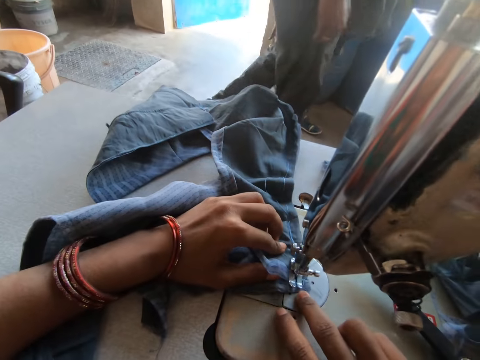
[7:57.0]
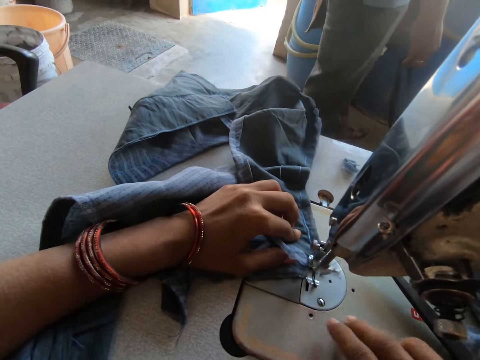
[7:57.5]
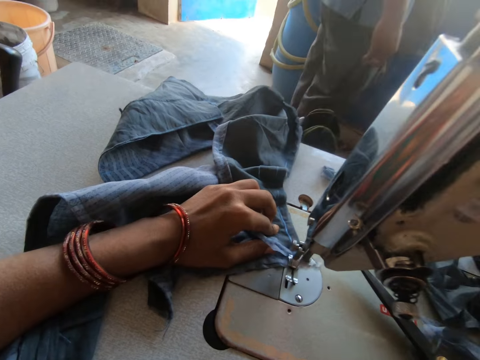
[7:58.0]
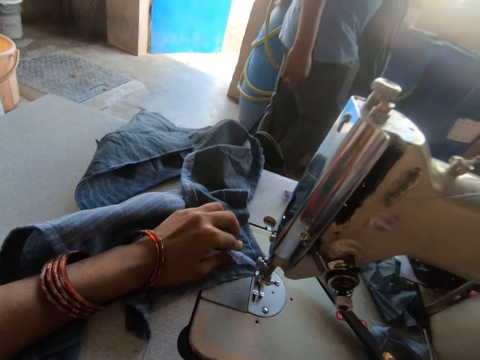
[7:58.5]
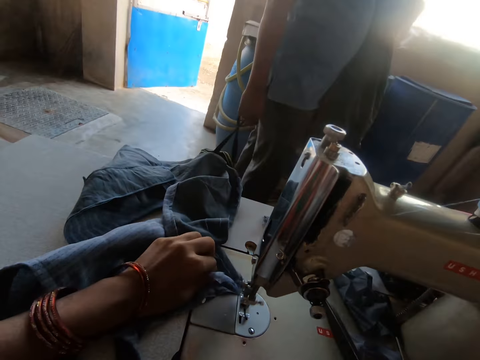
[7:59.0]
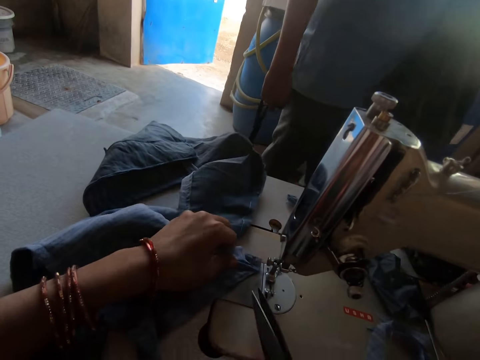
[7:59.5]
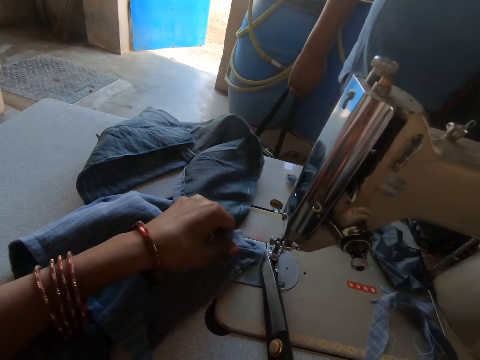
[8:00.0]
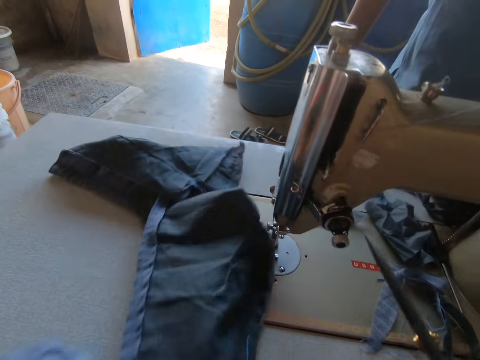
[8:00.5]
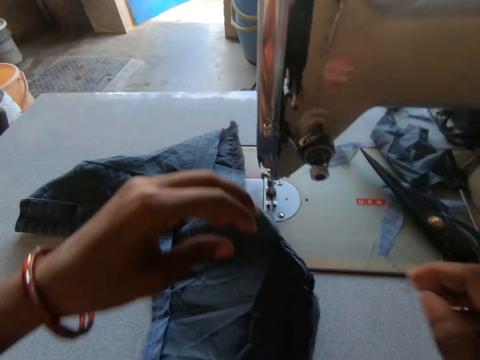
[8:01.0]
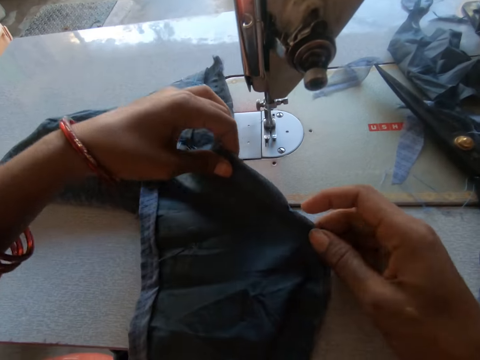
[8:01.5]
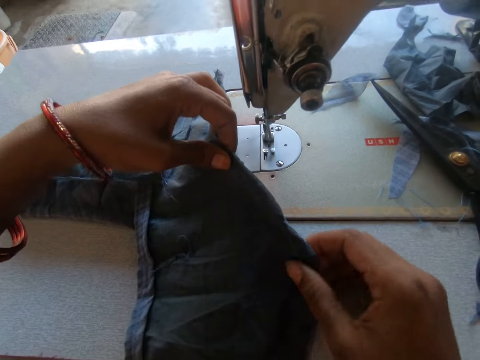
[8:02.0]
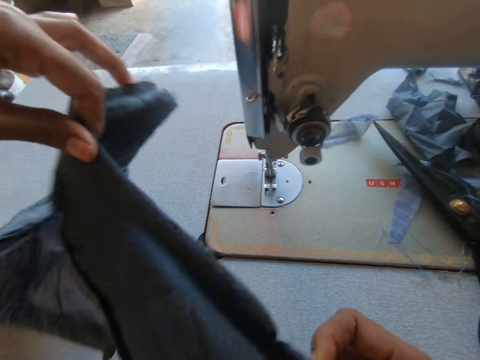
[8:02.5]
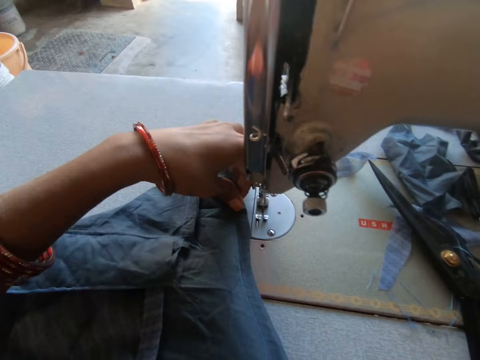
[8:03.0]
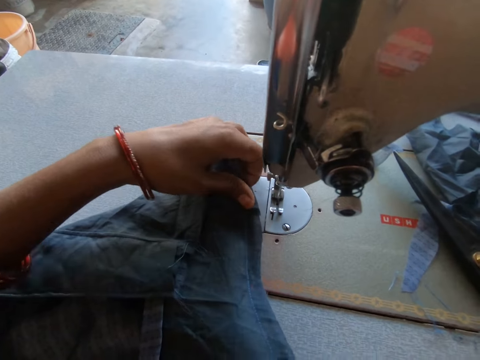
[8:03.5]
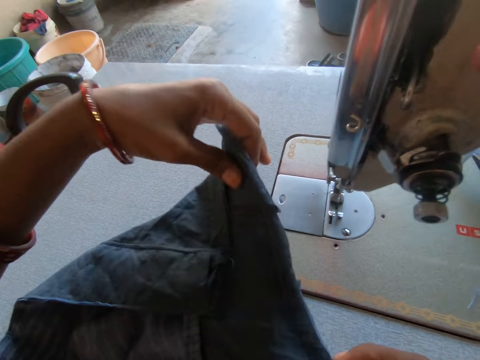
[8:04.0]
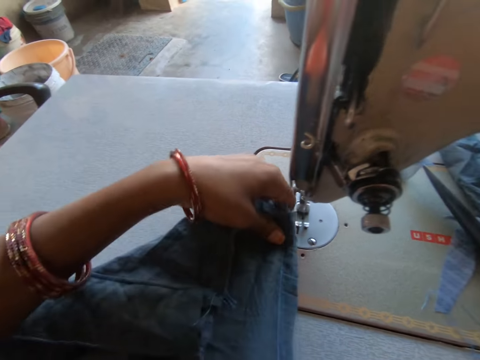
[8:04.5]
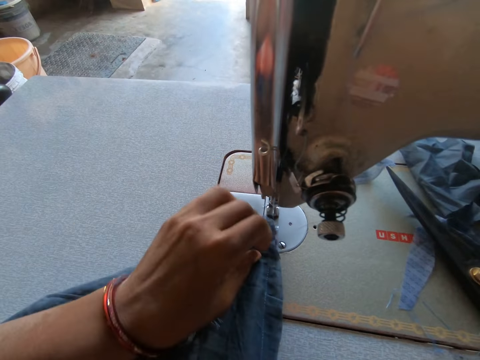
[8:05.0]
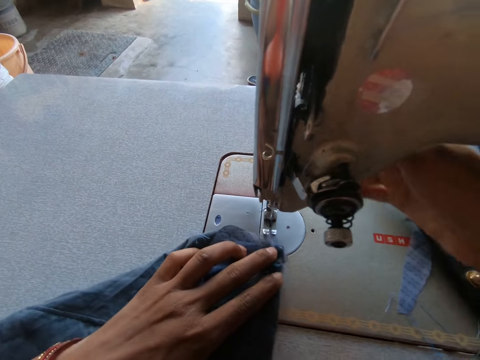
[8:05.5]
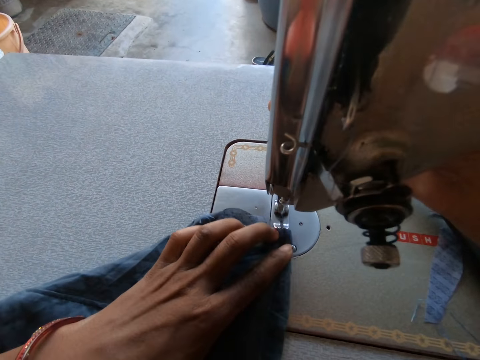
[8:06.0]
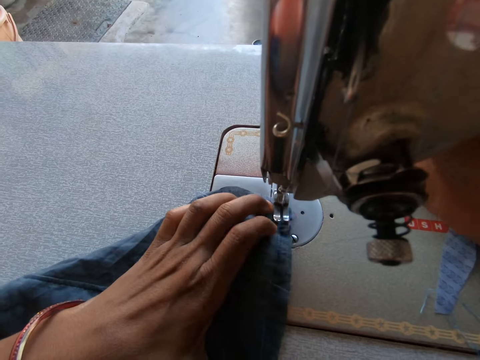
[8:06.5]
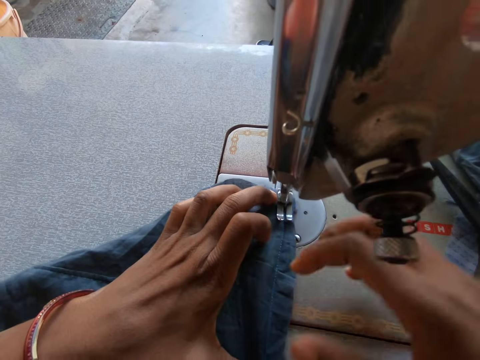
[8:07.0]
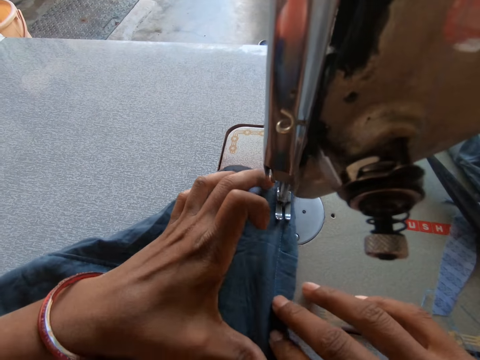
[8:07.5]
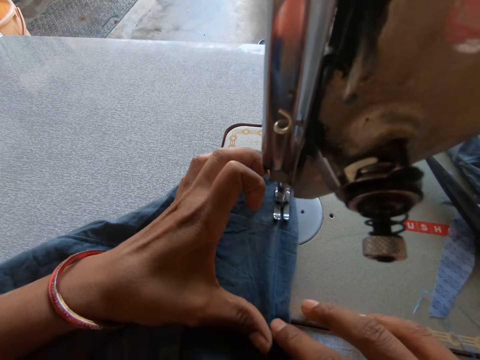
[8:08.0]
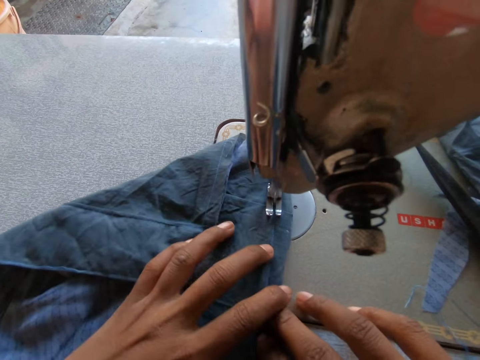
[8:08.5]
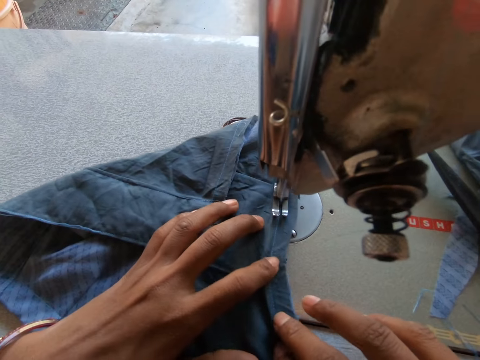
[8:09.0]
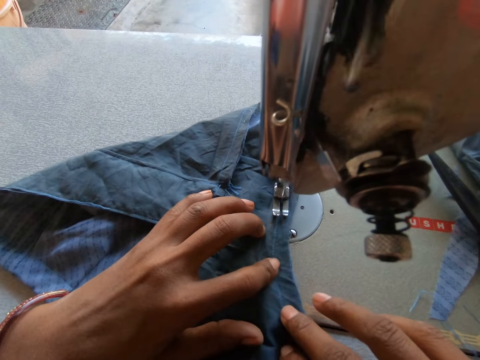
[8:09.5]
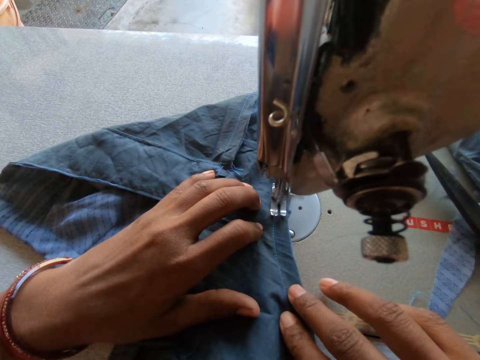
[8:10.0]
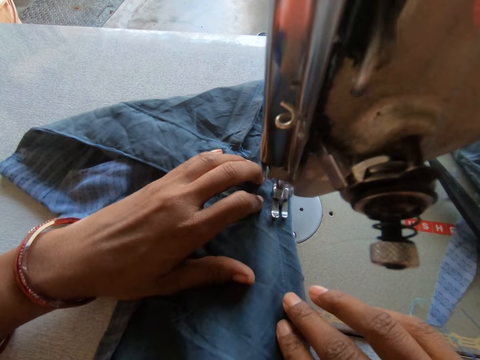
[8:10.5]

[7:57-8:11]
The camera wearer raises the pair of scissors on the sewing machine with her right hand. She snips the thread on the piece of cloth on the sewing machine with the pair of scissors in her right hand. She pulls the cloth on the sewing machine with her left hand. A man walks past the camera wearer. The camera wearer drops the pair of scissors in her right hand on the sewing machine. She grabs the piece of cloth on the sewing machine with her hands. She adjusts the piece of cloth on the sewing machine with her hands. She adjusts the piece of cloth on the sewing machine with her left hand. She sews the piece of cloth with the sewing machine.

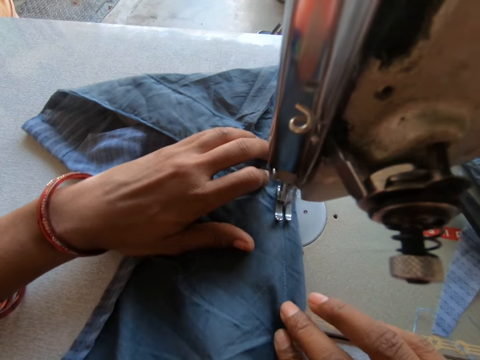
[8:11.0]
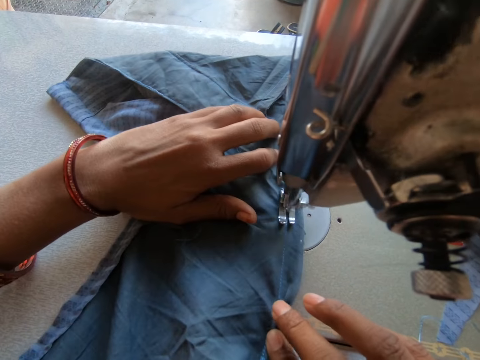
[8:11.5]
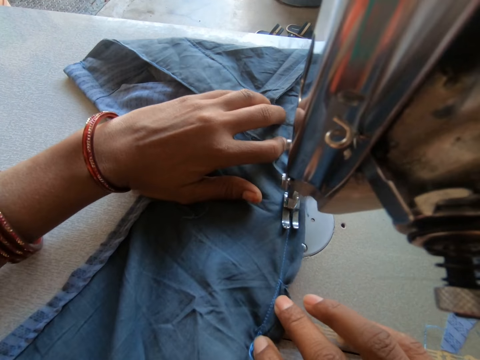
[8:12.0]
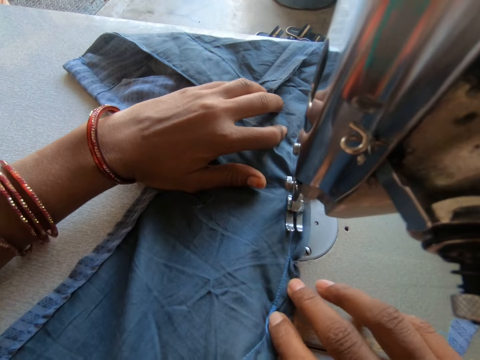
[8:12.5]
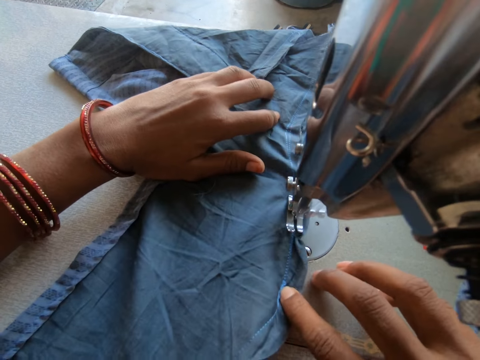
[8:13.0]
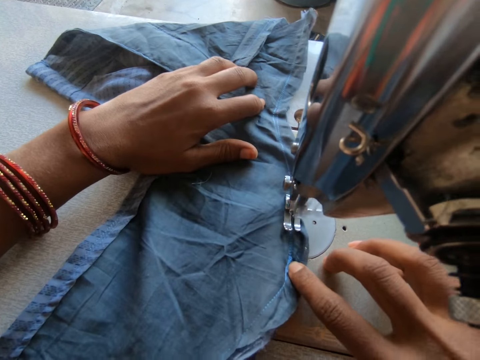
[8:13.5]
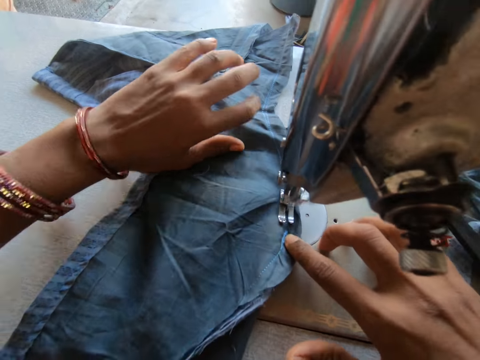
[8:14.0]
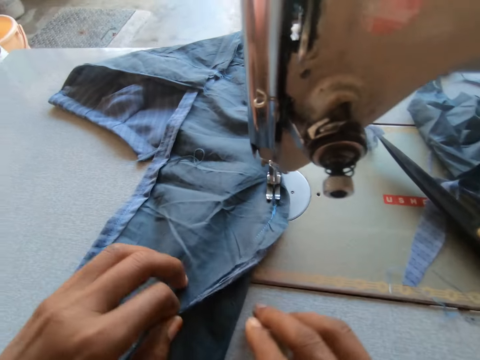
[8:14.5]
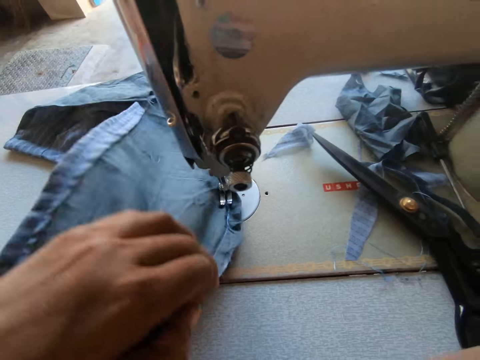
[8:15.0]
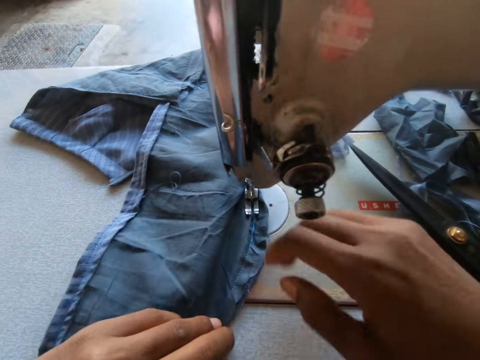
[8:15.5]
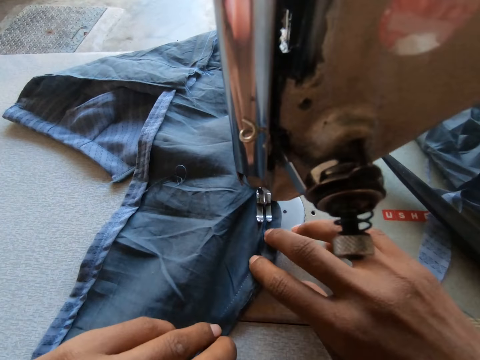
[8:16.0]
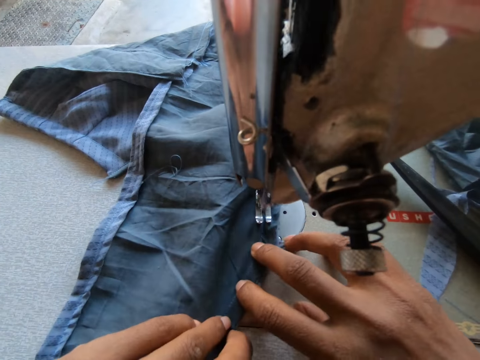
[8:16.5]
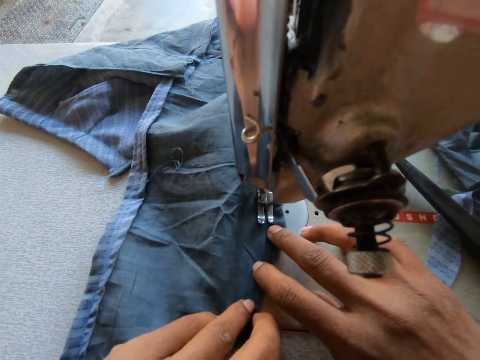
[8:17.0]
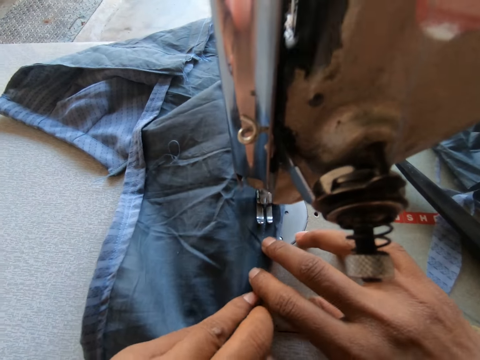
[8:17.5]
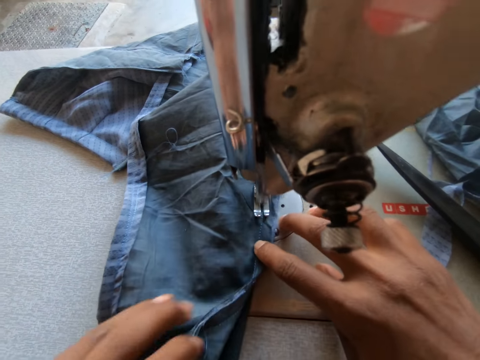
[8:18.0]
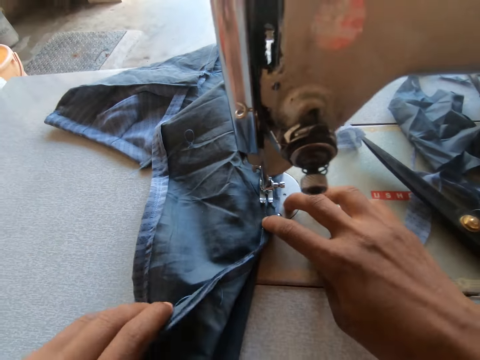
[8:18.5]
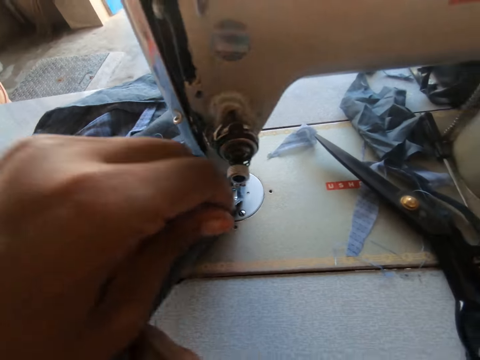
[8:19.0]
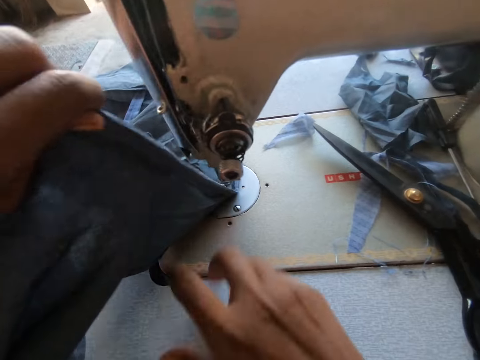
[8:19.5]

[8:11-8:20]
The camera wearer adjusts the piece of cloth on the sewing machine with her hands. She sews the piece of cloth with the sewing machine. She adjusts the piece of cloth on the sewing machine with her hands.

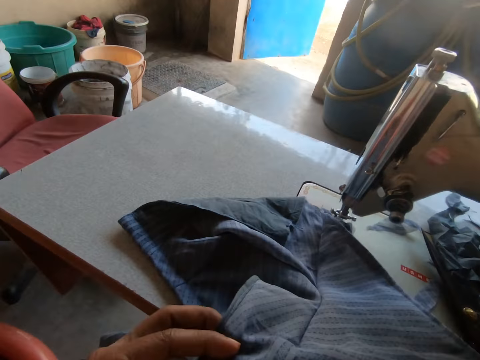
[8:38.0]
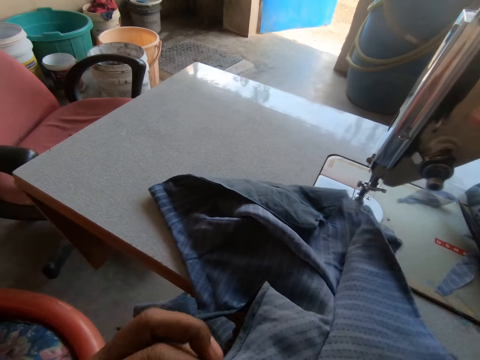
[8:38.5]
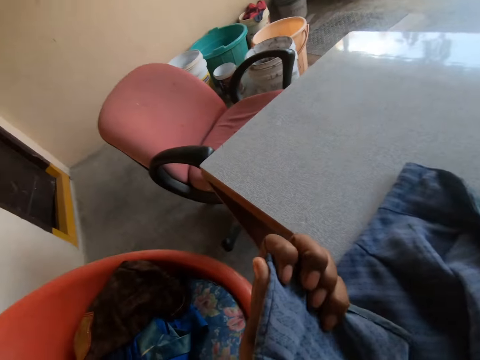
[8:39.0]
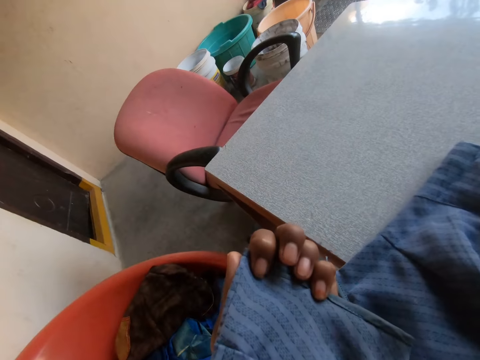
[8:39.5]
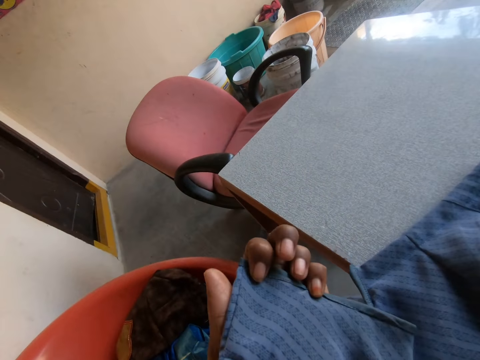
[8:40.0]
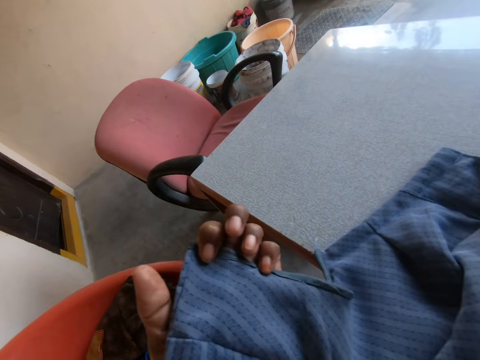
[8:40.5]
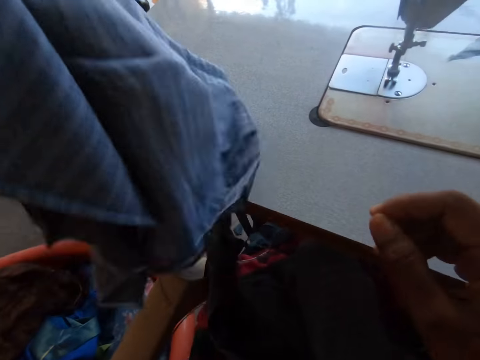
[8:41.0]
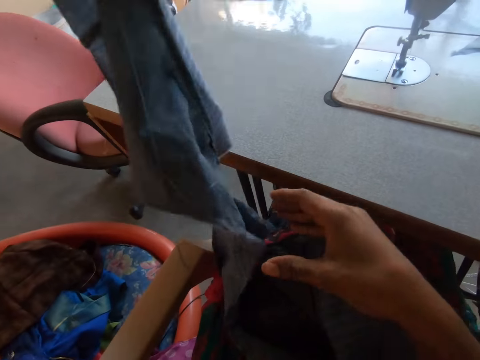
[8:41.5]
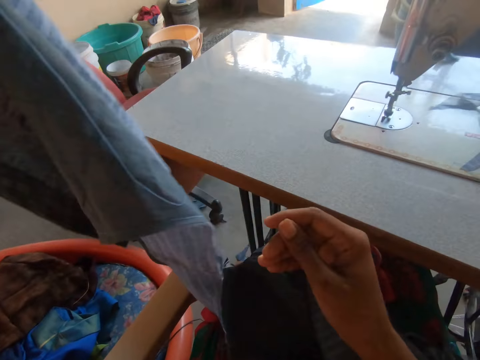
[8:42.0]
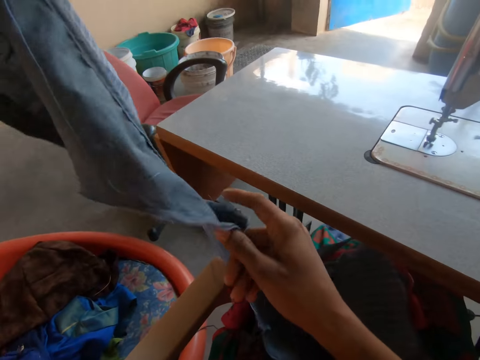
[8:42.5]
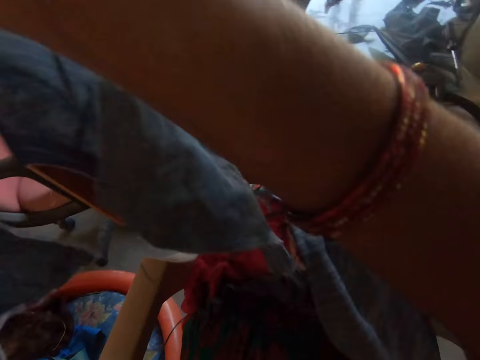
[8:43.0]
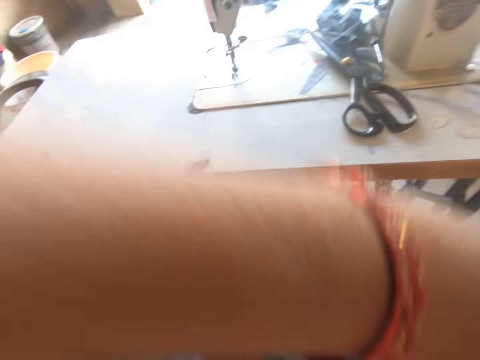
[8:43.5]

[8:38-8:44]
The camera wearer stares at a cloth. She raises the piece of cloth in her left hand. She raises the piece of cloth on her lap with her right hand.
